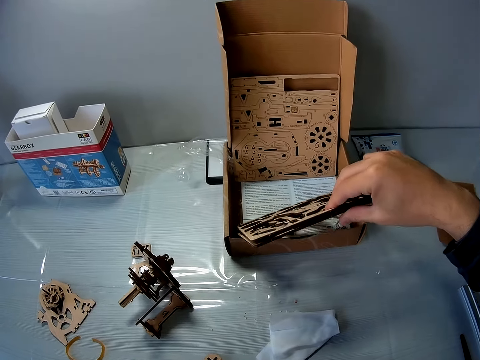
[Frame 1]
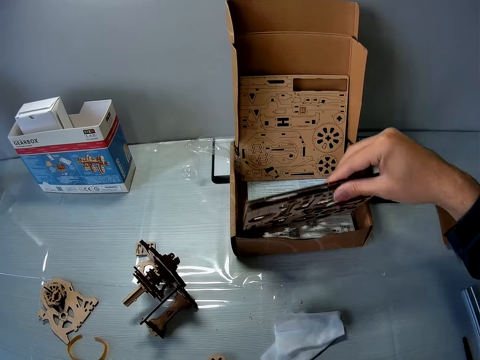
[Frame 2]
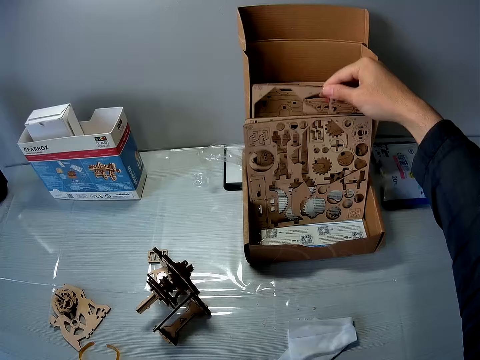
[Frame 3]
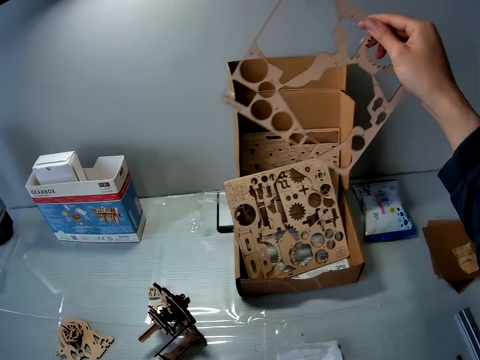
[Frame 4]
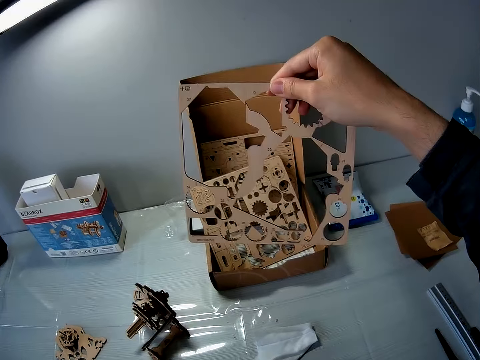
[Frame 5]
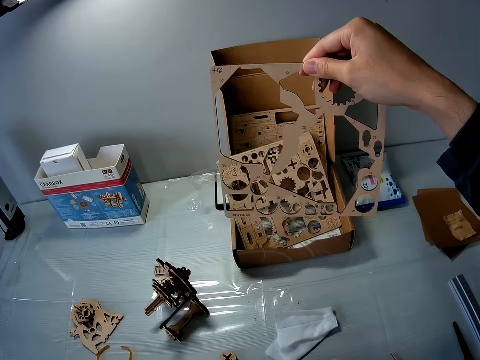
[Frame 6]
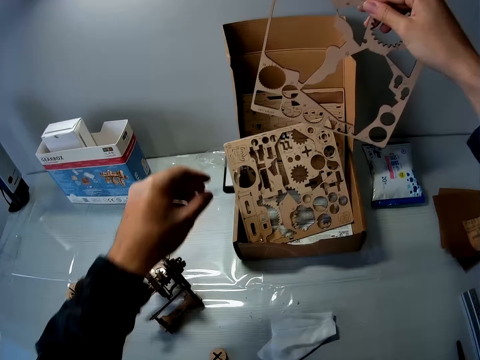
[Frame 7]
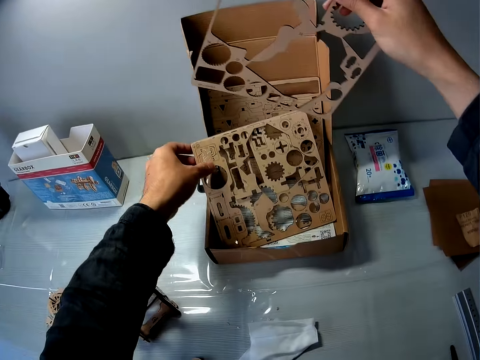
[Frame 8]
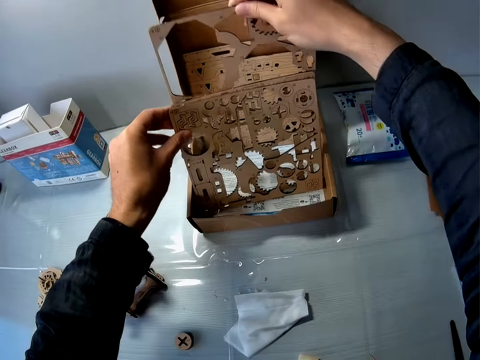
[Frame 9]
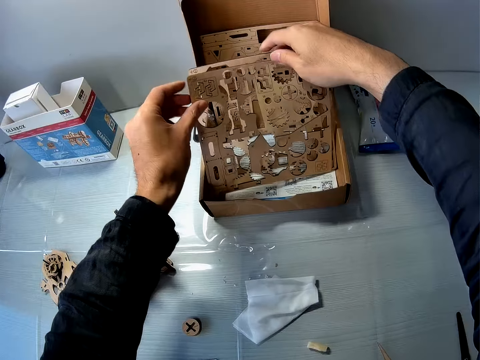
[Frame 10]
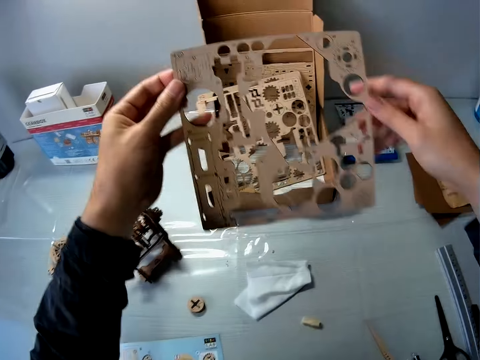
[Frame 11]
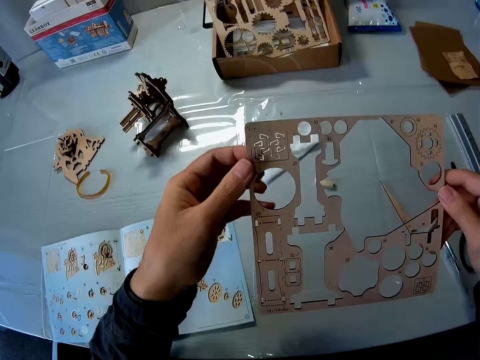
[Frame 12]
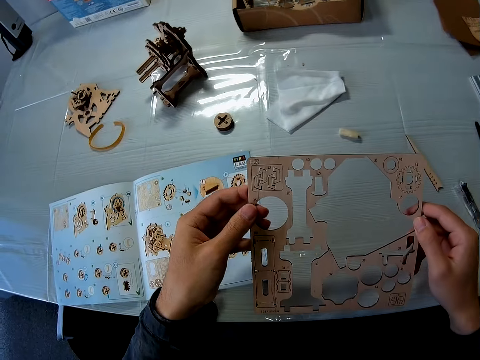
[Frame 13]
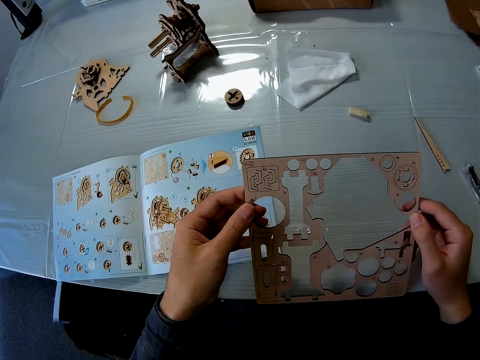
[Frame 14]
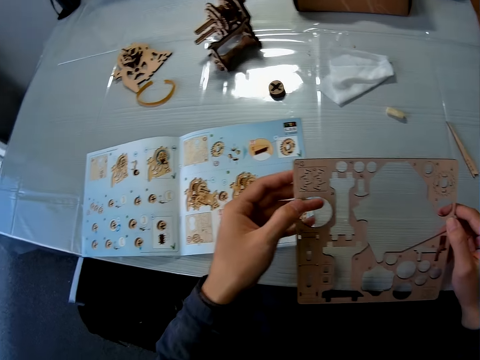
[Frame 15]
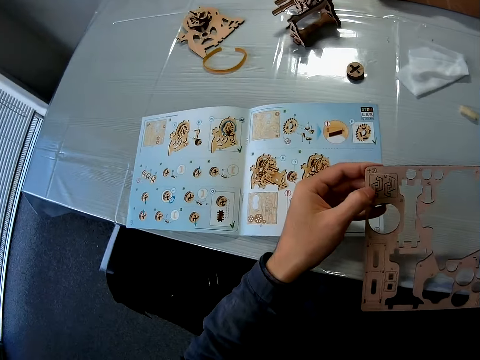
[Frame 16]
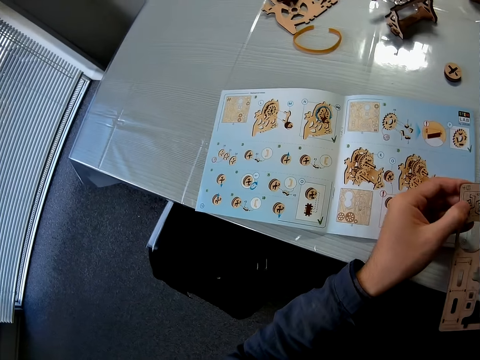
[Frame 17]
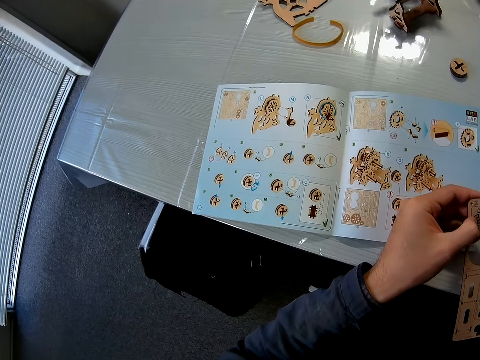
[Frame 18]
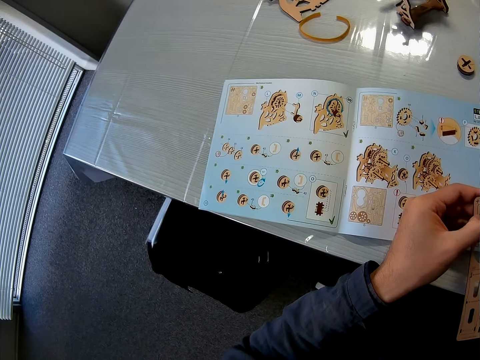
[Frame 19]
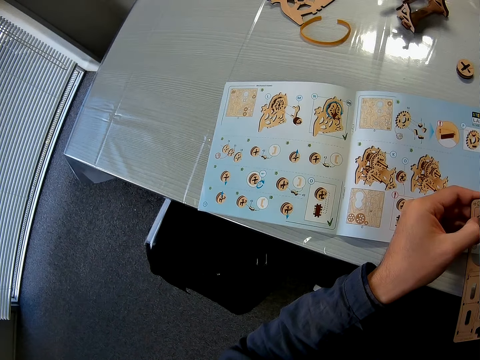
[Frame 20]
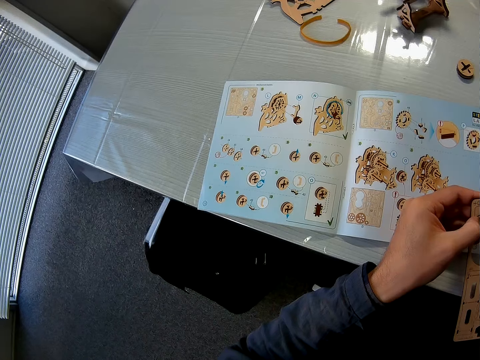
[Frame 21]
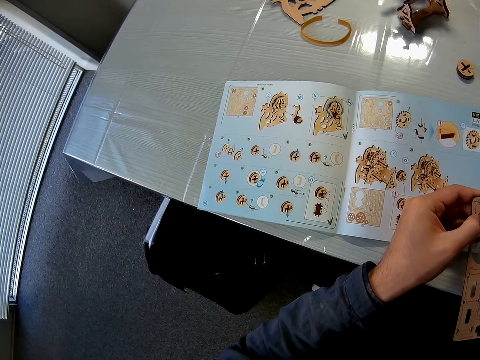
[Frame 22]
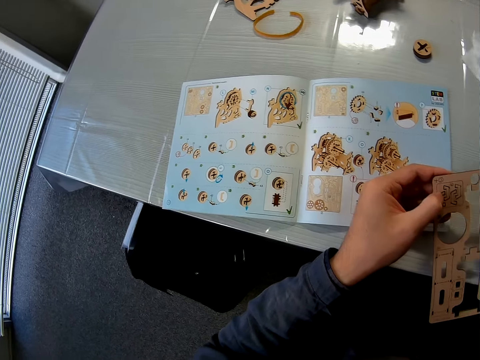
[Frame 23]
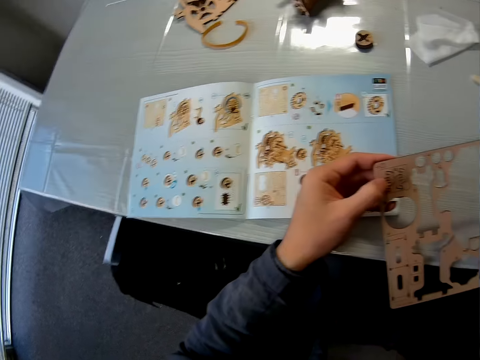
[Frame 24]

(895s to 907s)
The camera wearer selects something. She picks another puzzle sheet with her right hand from the box. She holds the puzzle sheets with her left hand. She drops the puzzle sheet with her right hand in the box. She picks another puzzle sheet with her right hand from the box. She removes a puzzle piece from the puzzle sheet.

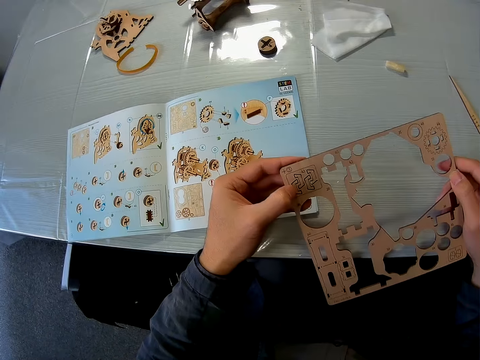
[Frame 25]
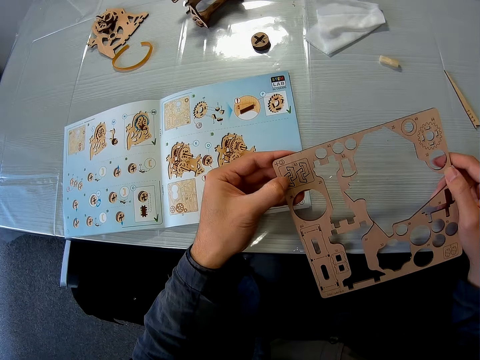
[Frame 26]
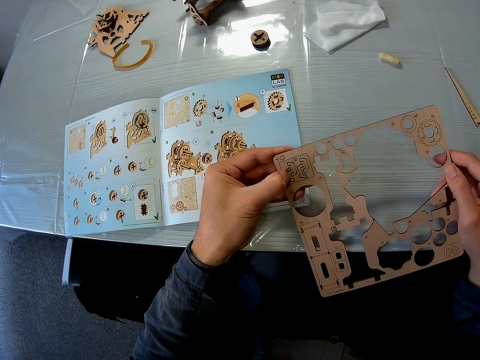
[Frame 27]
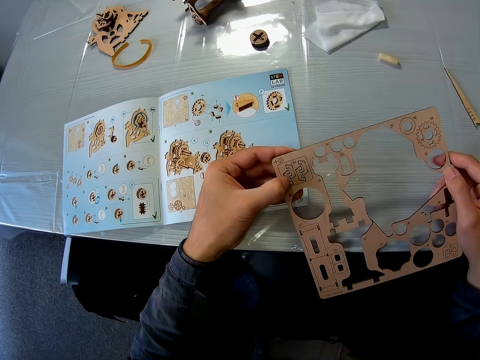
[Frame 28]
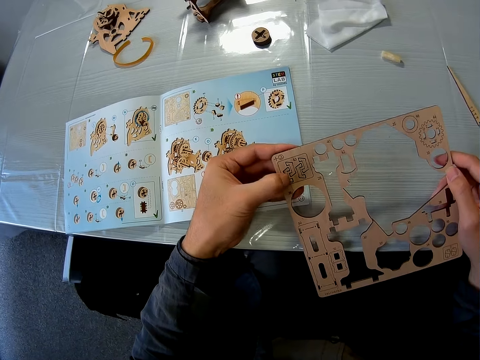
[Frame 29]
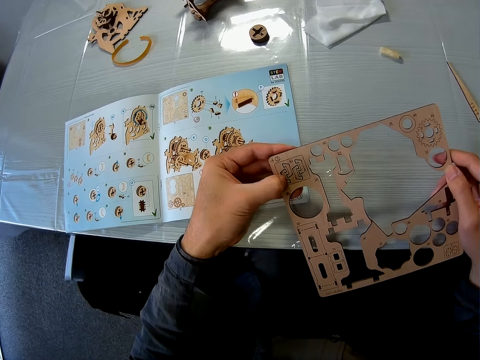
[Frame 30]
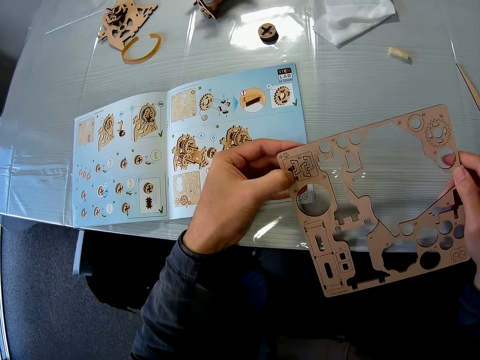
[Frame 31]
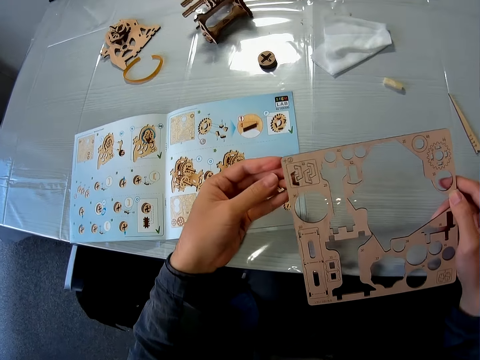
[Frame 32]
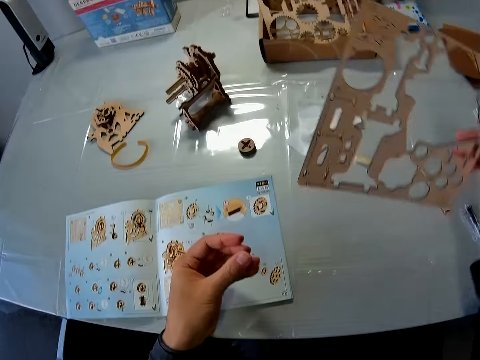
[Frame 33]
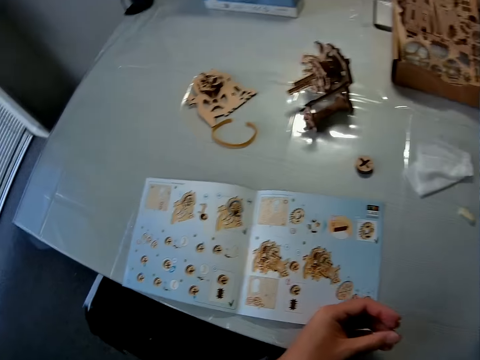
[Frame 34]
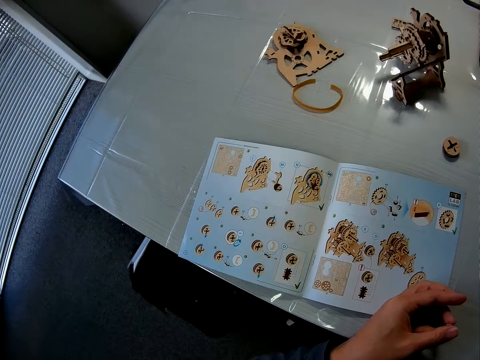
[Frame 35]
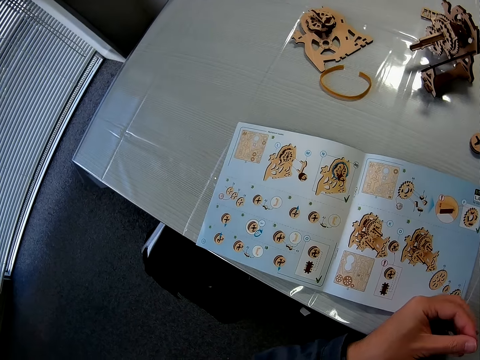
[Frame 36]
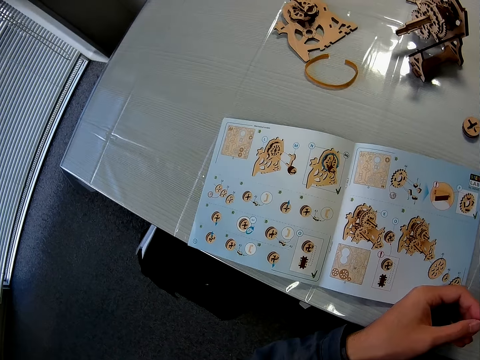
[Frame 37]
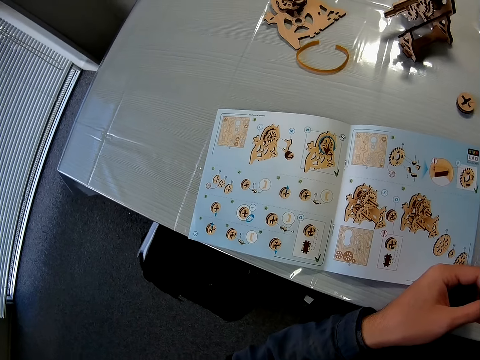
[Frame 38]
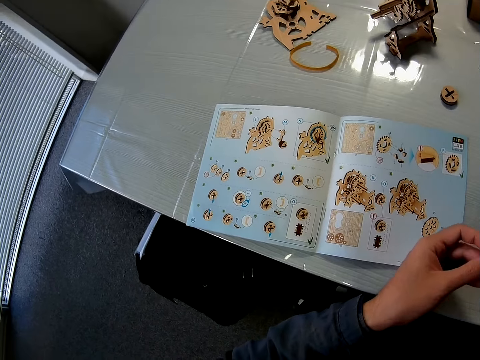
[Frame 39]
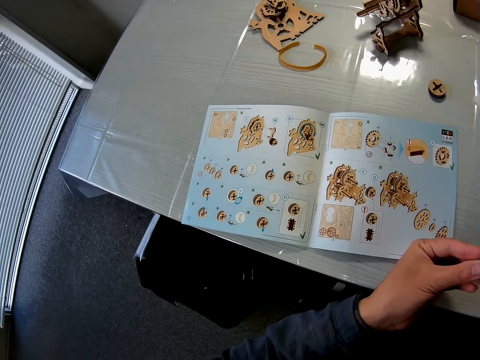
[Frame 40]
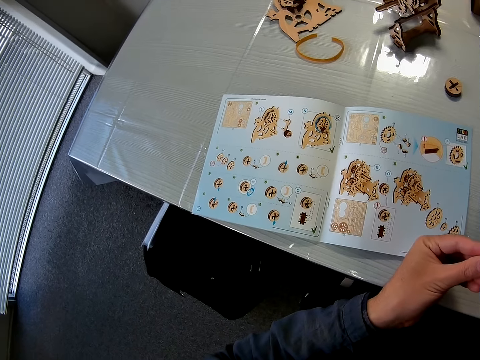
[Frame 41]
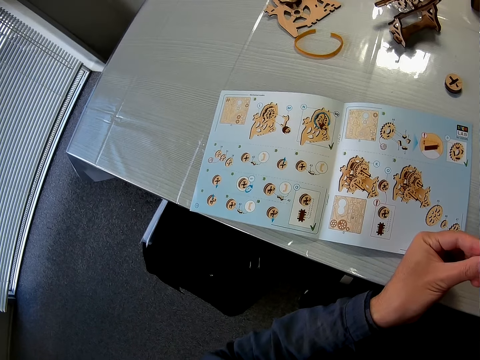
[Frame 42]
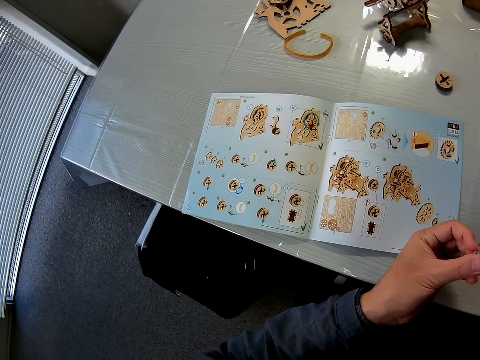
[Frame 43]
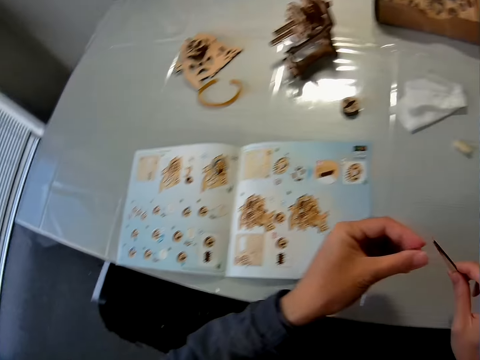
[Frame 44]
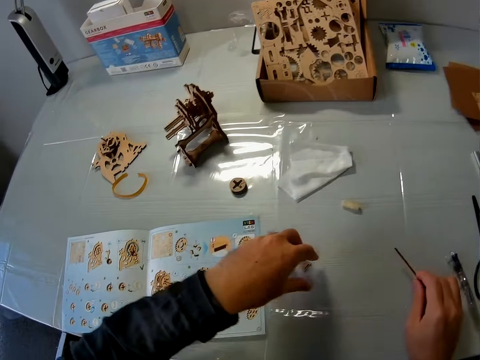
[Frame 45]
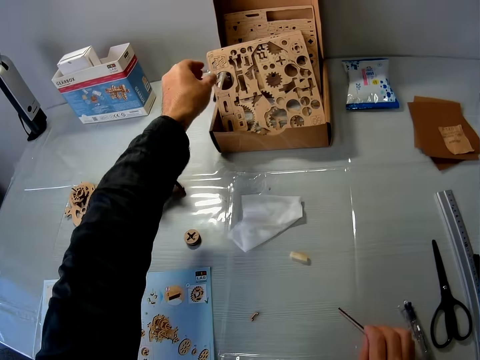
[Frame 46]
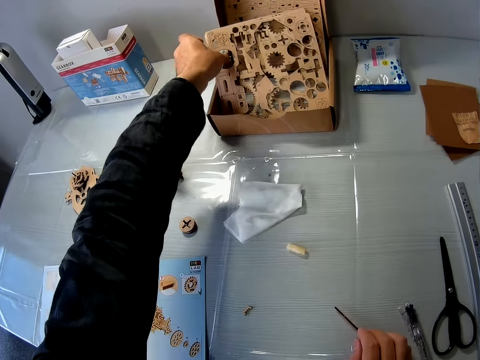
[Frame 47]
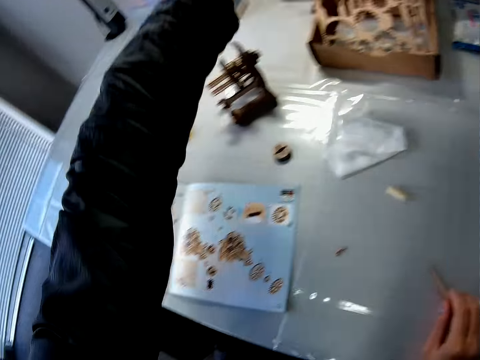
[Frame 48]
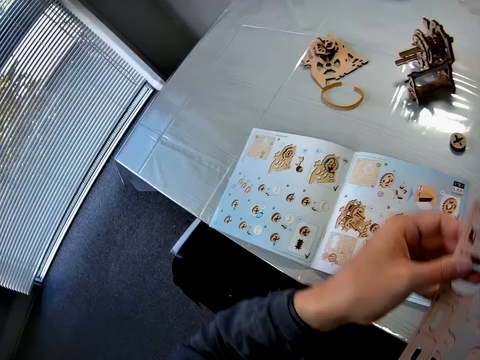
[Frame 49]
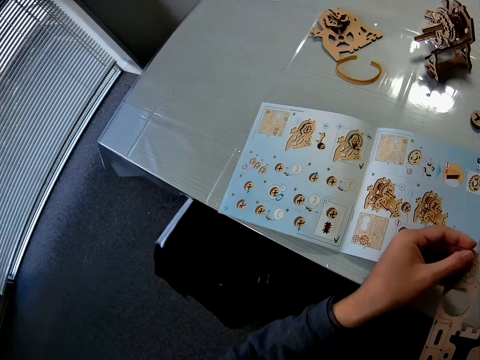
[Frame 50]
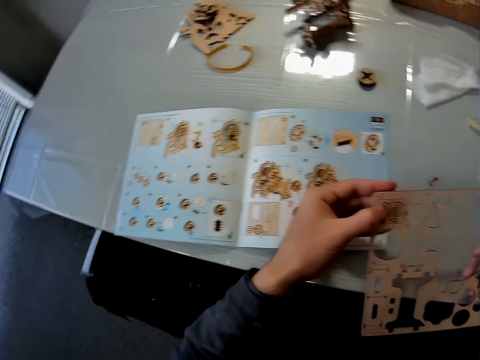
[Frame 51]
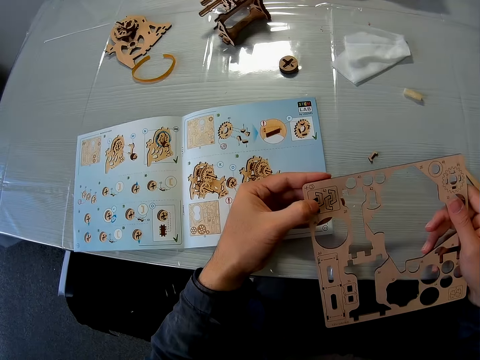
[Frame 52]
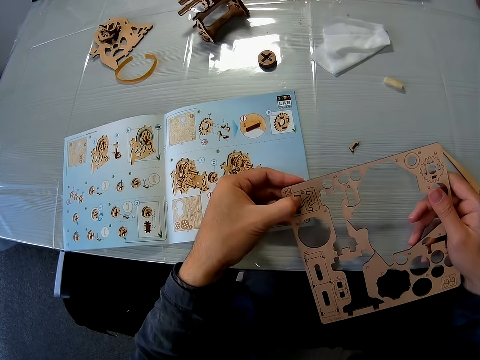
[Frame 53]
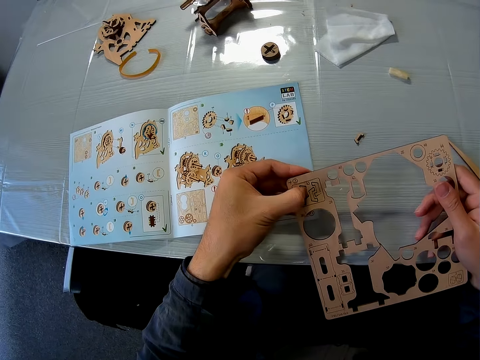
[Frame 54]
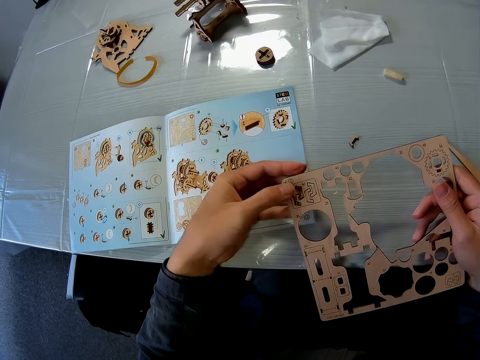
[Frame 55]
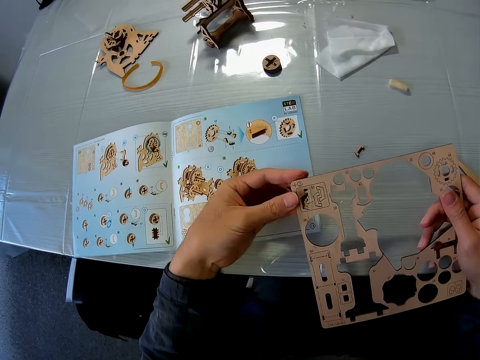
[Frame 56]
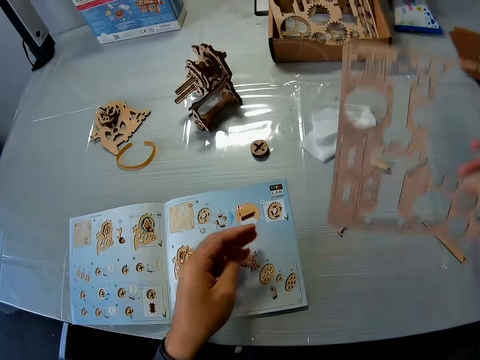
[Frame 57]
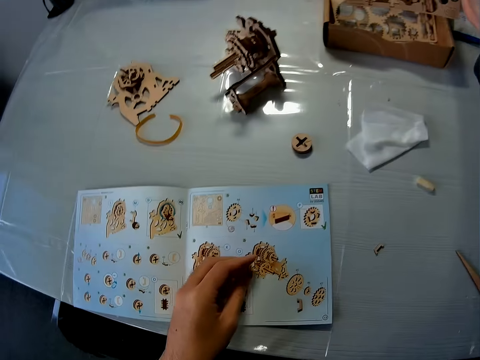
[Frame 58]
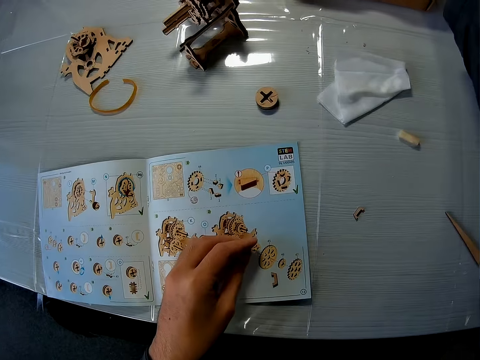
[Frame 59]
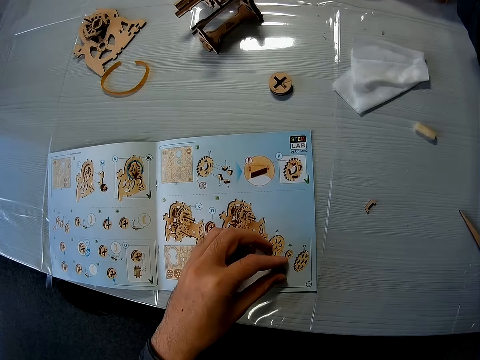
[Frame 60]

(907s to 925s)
The camera wearer scratches something. She drops the puzzle sheet with her right hand in the box. She files the puzzle piece with the puzzle file. She drops the puzzle piece with her left hand from the box. She picks another puzzle sheet with her left hand from the box. She removes a puzzle piece from the puzzle sheet. She makes a hole on something. She returns something.
